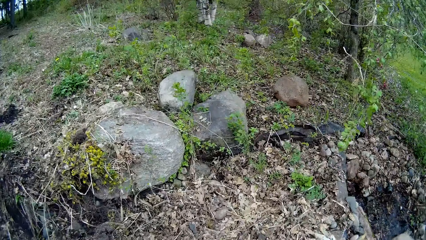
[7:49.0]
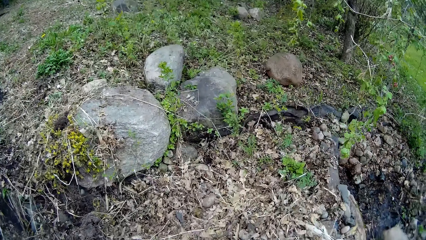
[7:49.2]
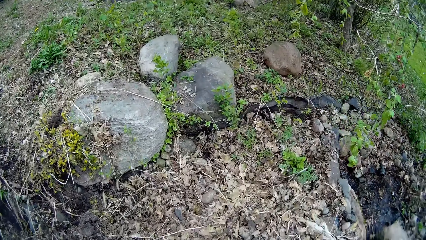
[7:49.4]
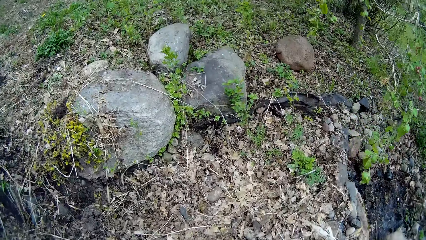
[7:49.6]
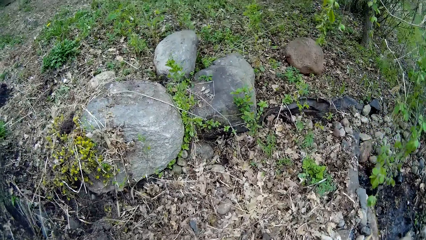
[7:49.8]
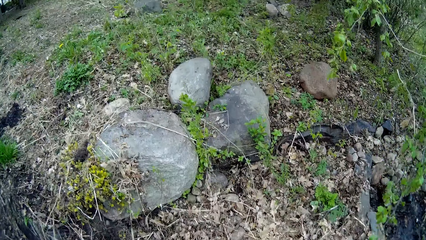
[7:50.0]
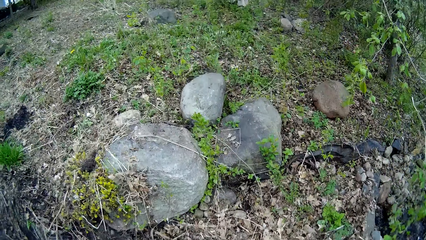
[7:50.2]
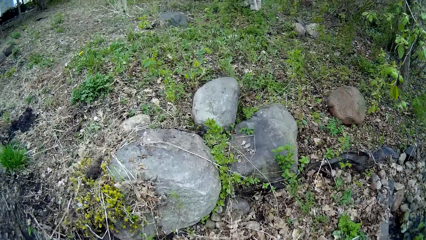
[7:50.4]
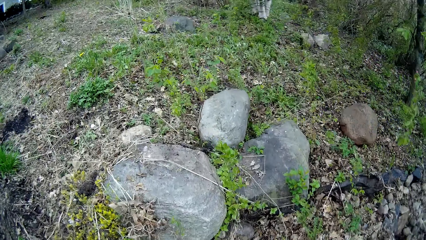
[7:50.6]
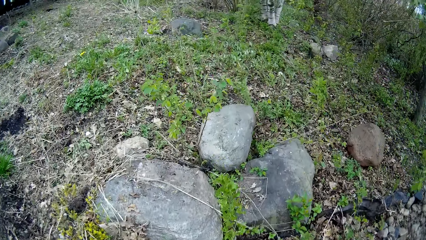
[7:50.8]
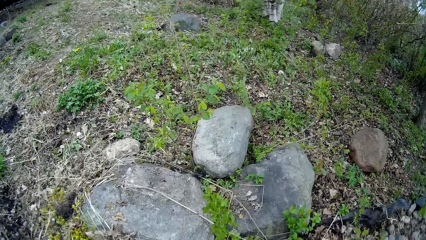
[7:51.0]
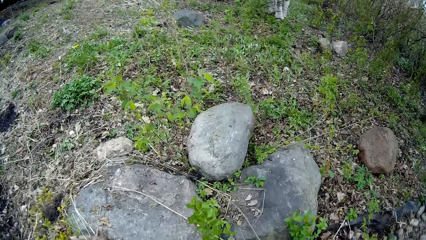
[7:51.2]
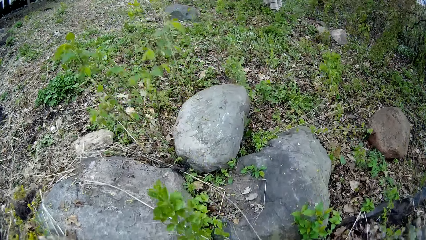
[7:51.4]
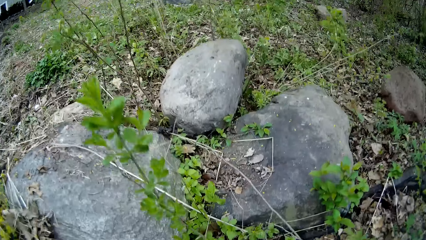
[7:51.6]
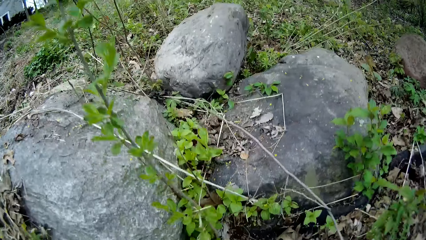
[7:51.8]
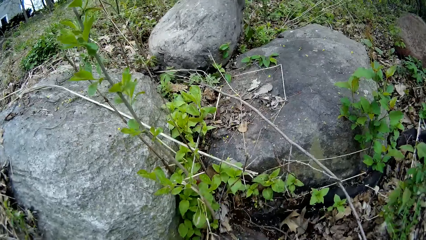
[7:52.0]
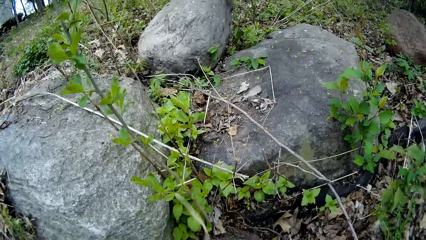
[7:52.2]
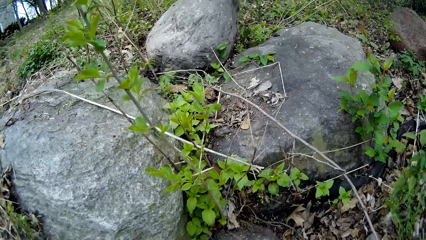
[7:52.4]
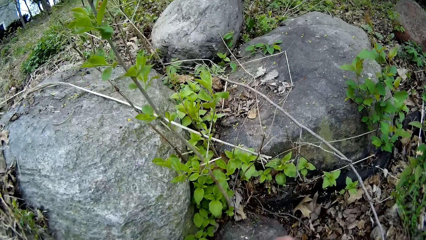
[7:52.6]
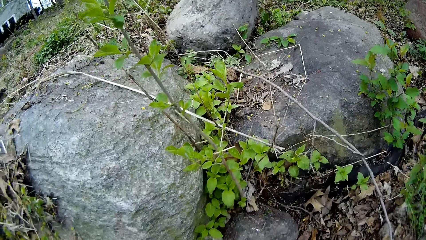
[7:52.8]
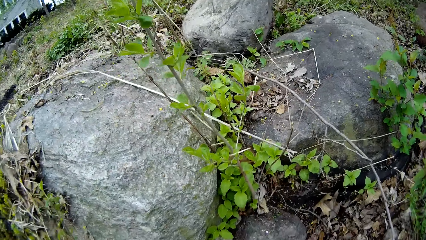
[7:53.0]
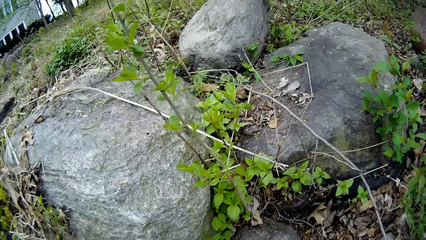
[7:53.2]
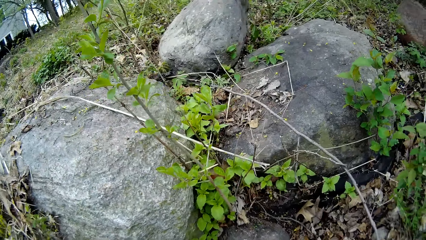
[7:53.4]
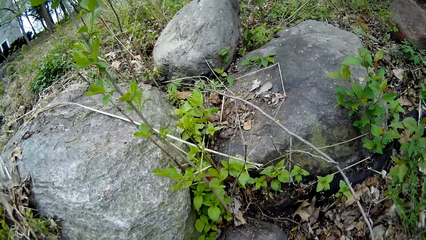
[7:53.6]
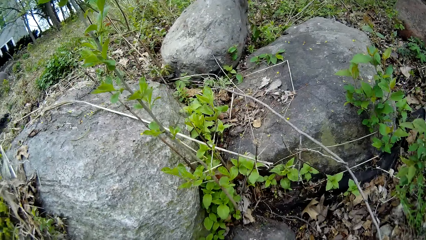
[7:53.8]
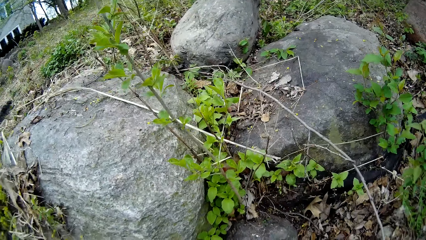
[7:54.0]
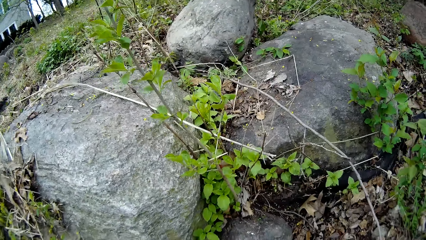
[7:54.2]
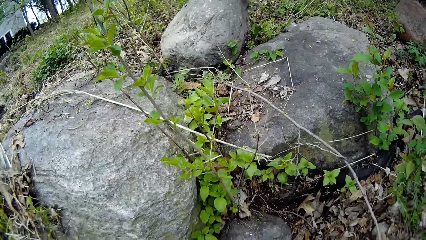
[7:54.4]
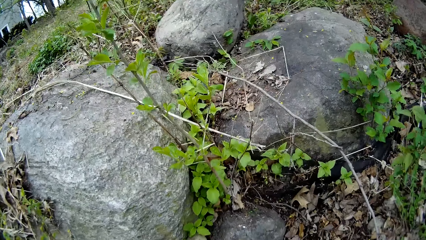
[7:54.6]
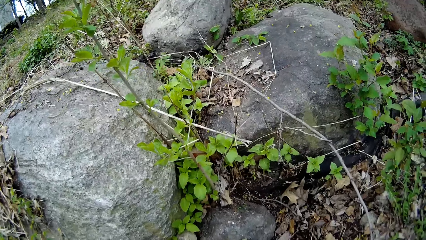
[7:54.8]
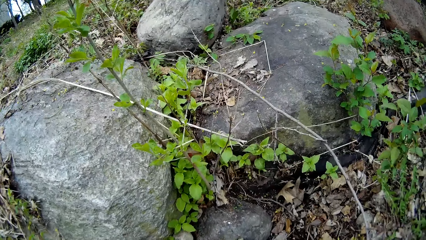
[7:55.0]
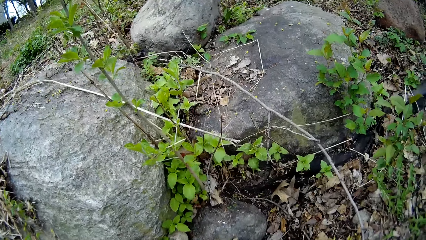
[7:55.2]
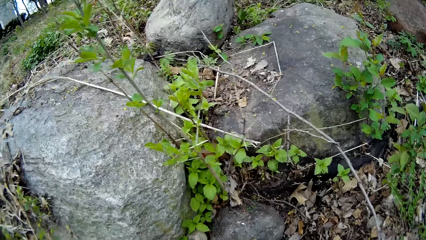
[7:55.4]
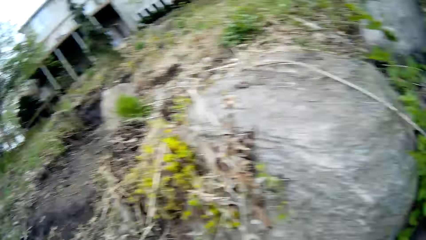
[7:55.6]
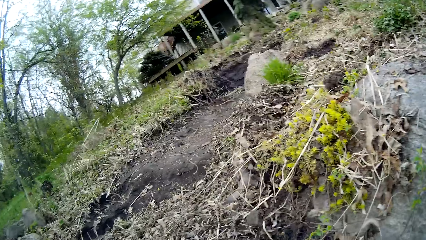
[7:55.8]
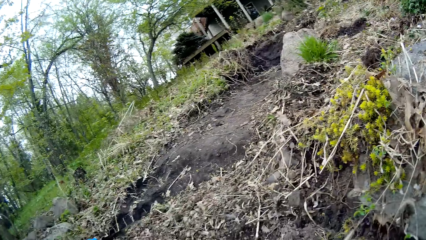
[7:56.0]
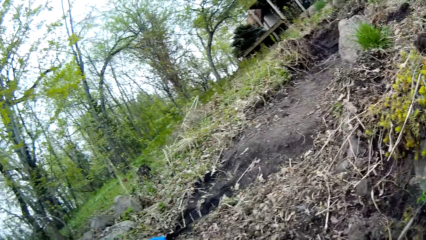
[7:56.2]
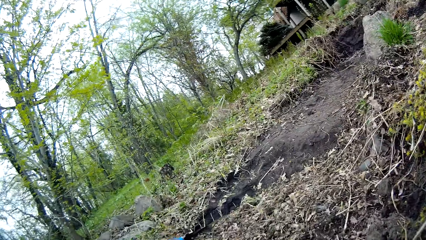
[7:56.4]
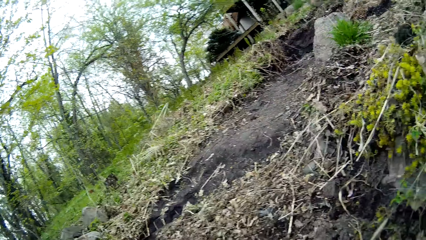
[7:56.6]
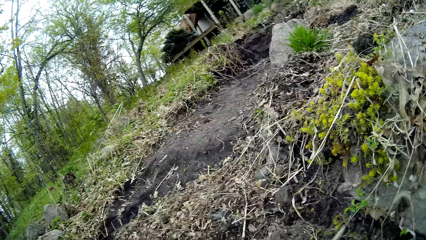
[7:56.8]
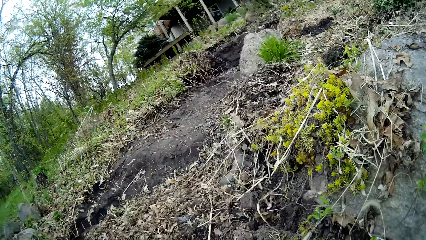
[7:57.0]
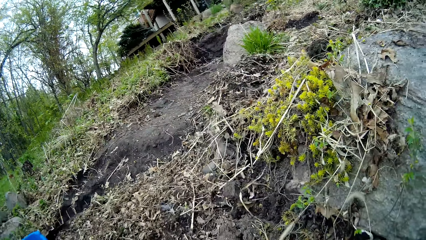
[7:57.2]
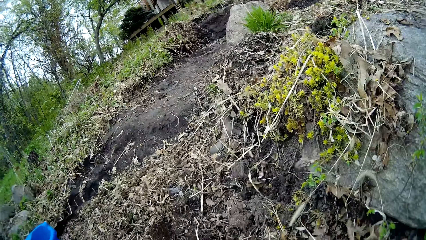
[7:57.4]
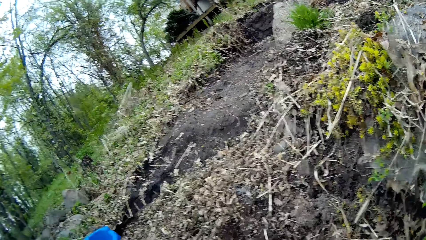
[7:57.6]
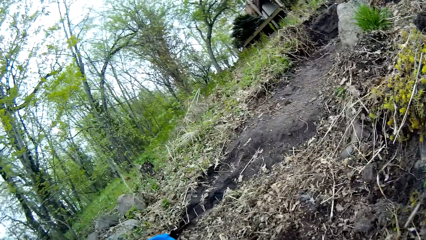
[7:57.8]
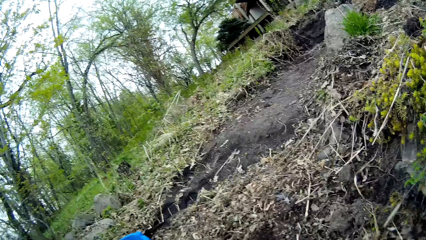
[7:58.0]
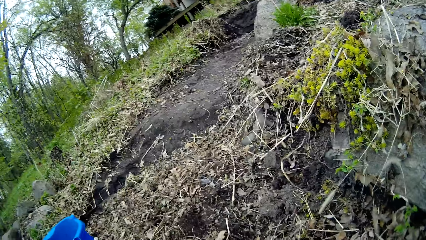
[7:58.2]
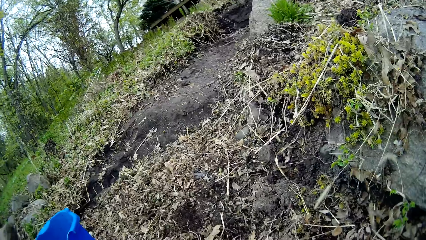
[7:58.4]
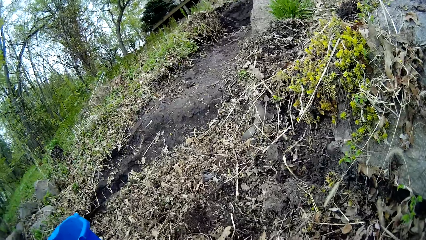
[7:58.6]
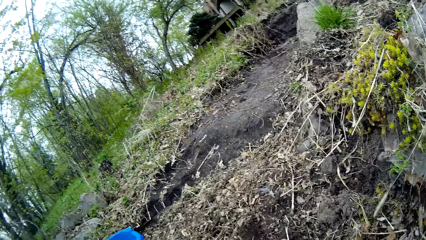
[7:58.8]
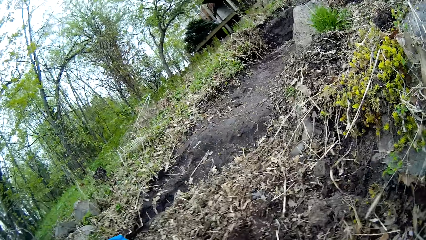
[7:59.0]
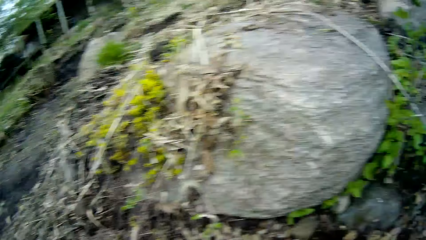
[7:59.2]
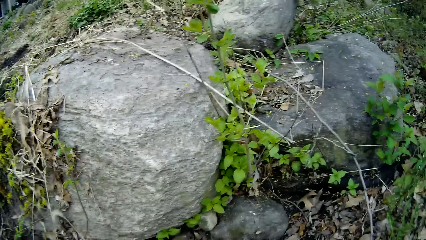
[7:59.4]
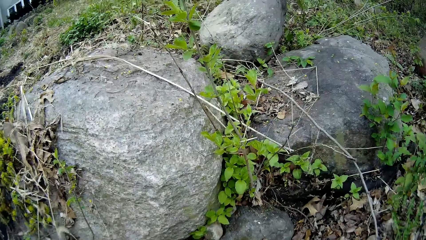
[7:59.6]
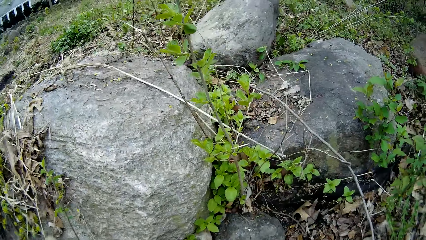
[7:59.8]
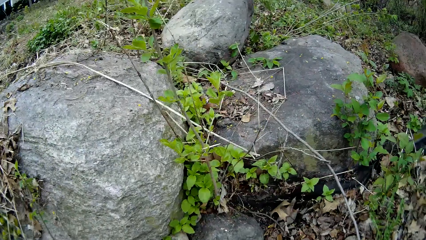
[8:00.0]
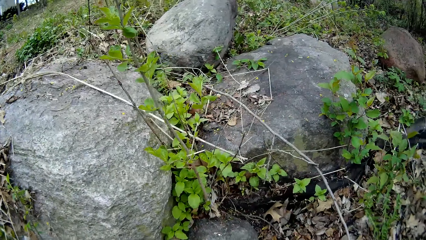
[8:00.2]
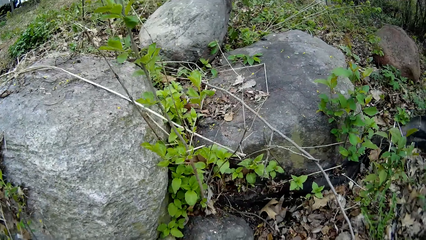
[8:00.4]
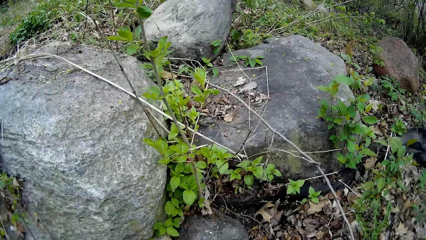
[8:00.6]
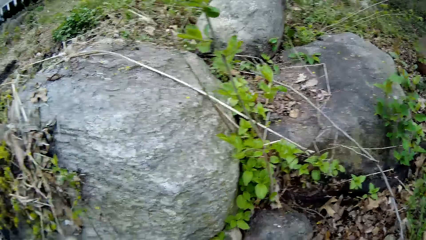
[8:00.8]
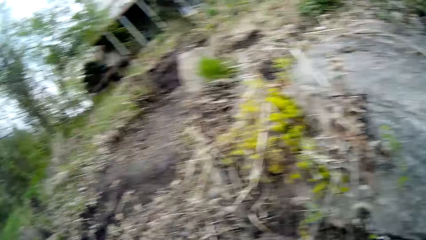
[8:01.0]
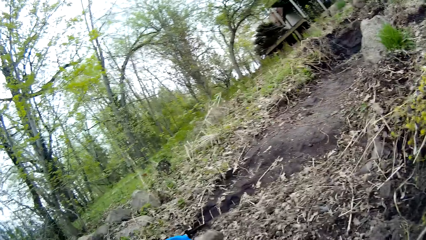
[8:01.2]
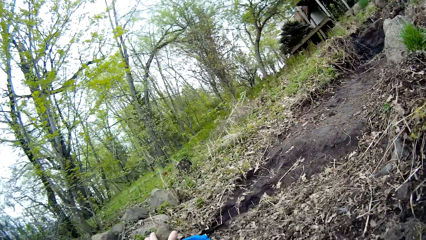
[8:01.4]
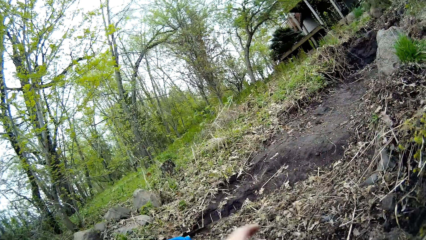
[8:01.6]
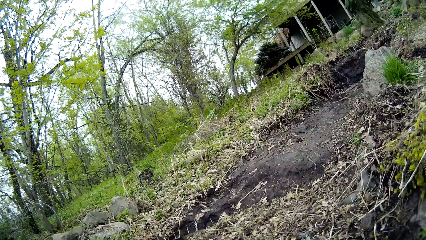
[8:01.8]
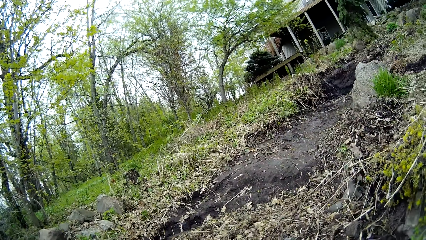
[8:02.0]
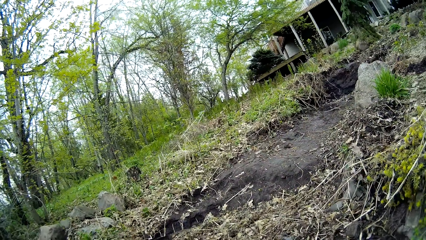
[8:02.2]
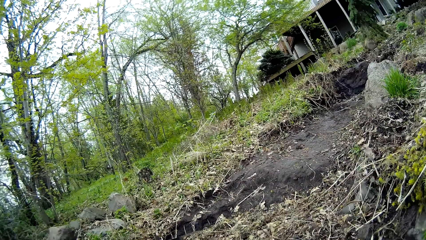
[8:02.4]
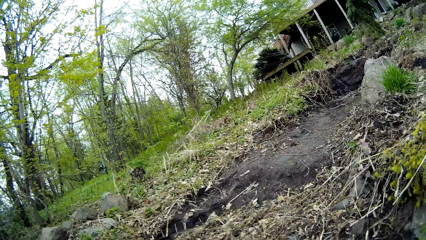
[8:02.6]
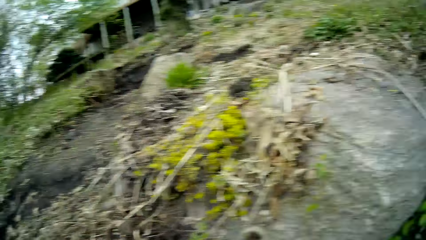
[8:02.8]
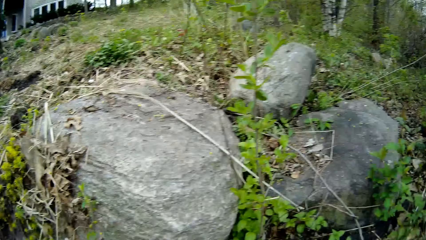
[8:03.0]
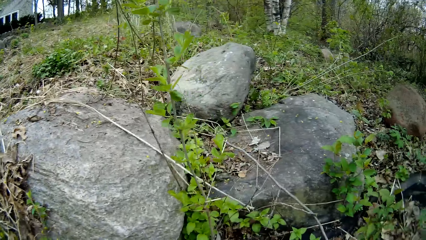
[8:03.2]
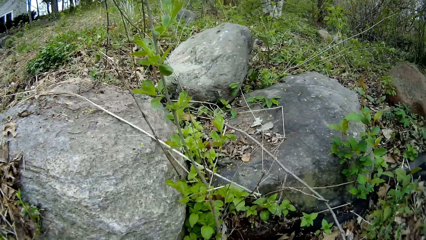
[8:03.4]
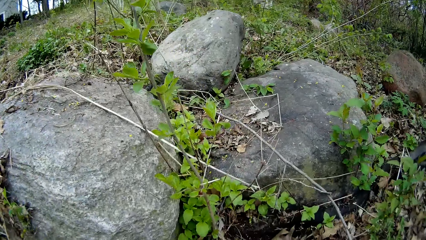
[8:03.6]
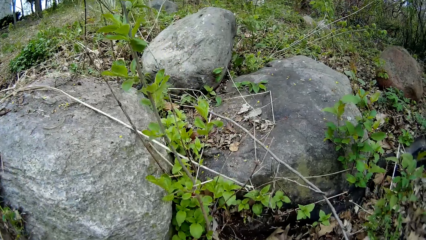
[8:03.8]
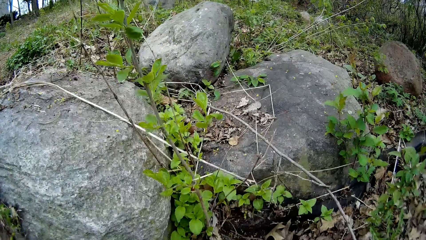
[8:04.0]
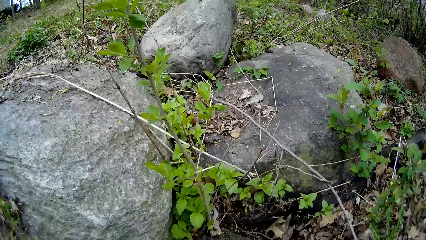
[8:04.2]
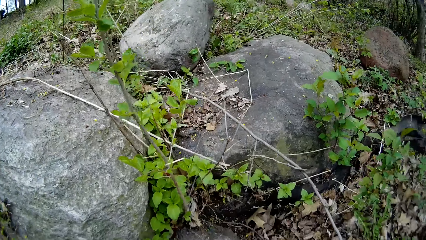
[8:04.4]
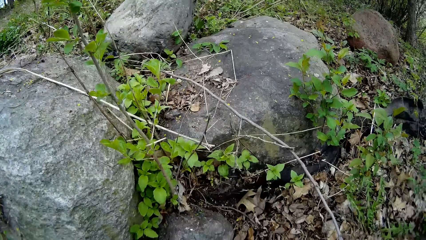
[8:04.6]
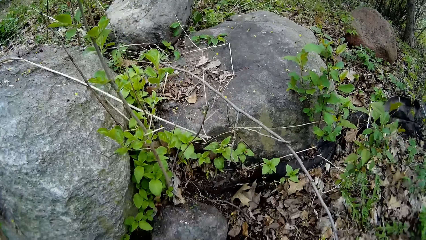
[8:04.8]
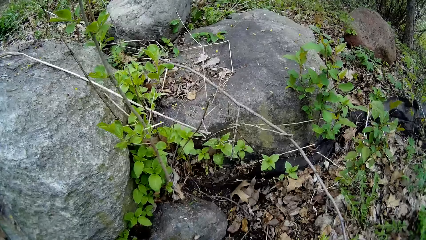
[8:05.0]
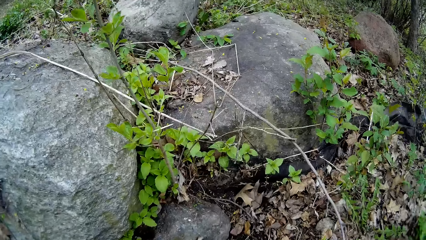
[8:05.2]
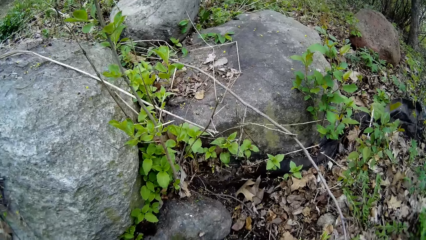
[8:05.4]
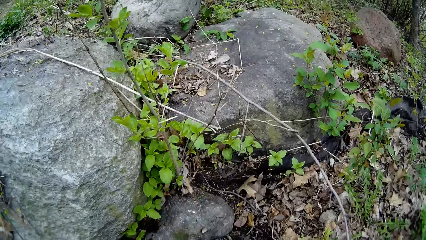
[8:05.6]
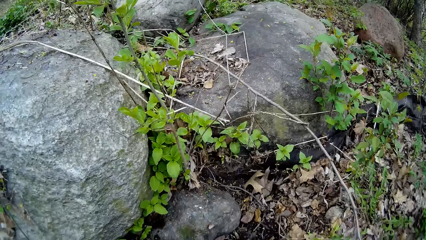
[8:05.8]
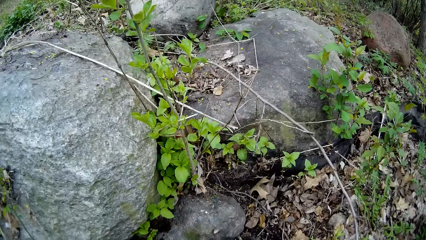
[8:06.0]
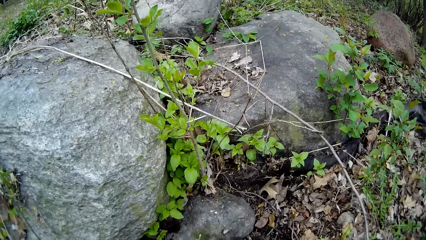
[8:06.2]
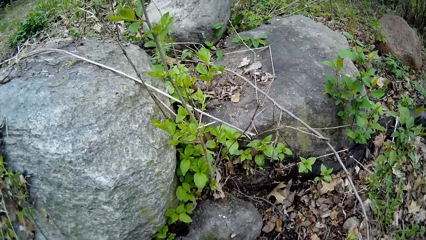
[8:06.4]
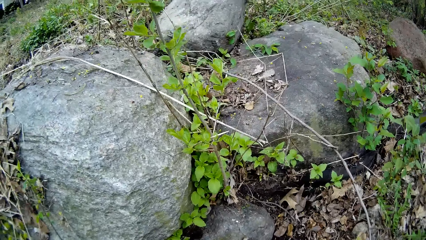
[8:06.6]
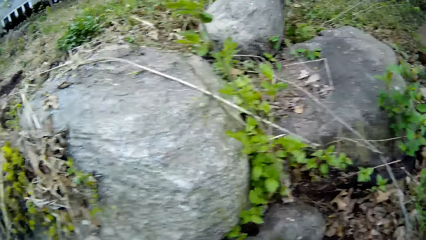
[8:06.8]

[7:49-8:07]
The camera wearer picks a stone from the lawn with her right hand. She adjusts dry leaves on the ground. She throws the stone into the bucket with her left hand.
